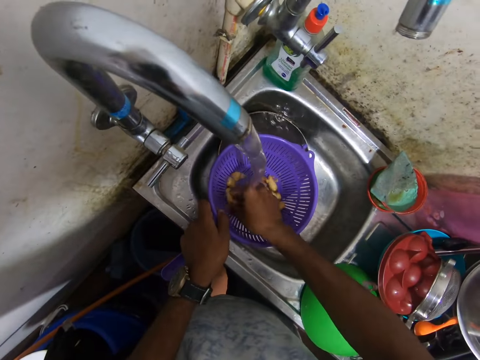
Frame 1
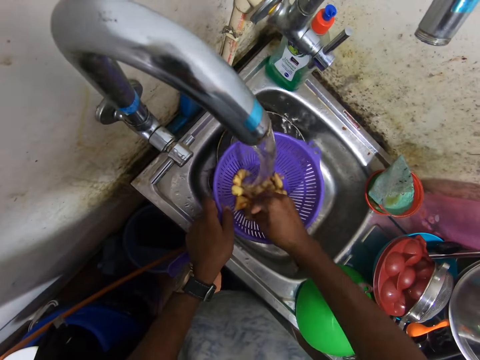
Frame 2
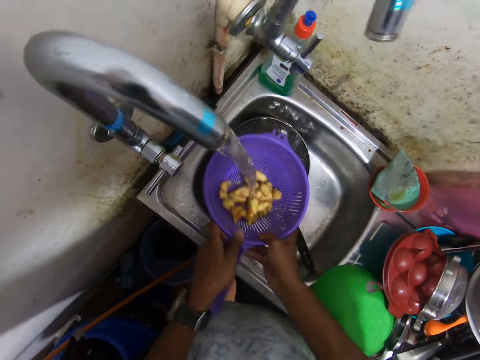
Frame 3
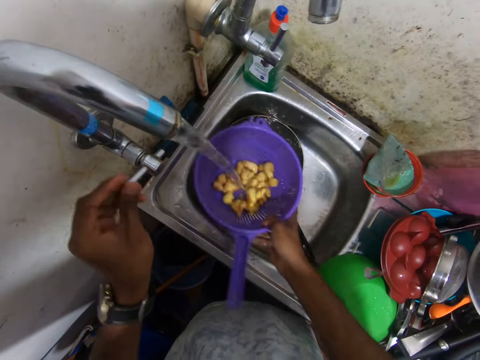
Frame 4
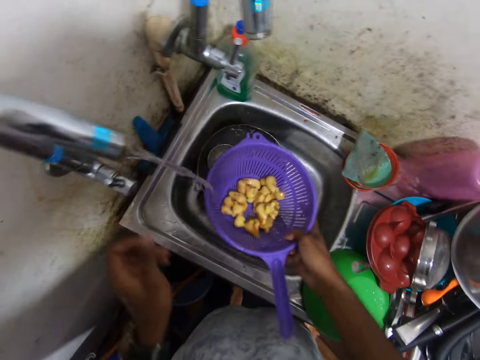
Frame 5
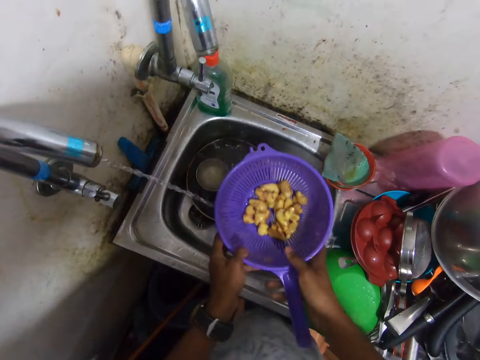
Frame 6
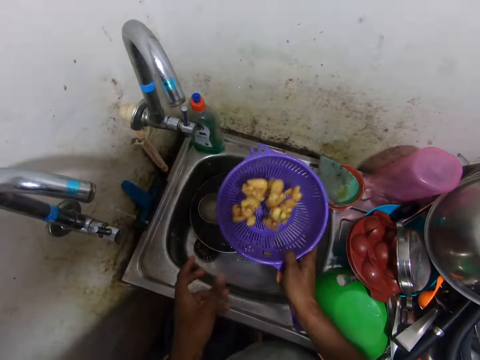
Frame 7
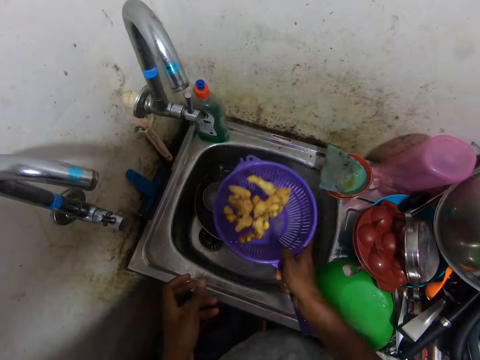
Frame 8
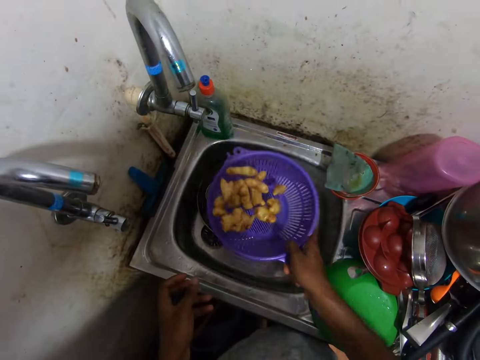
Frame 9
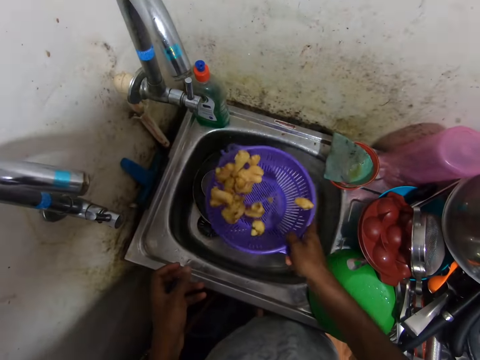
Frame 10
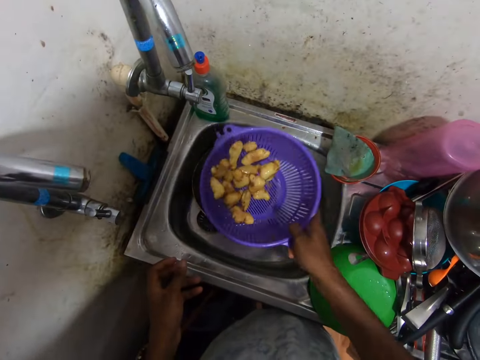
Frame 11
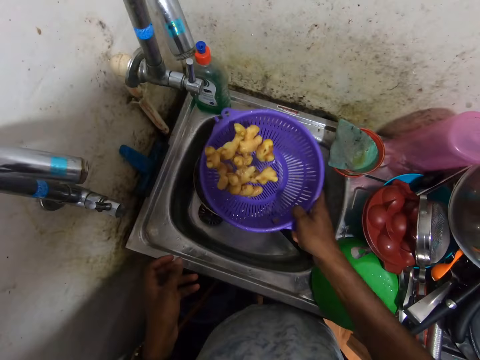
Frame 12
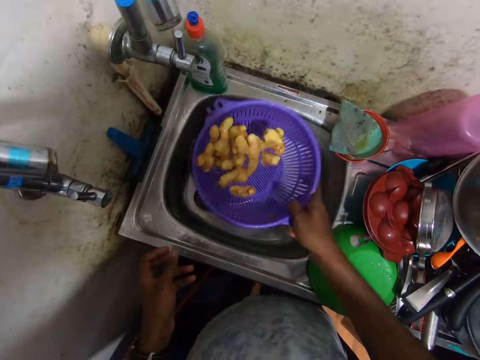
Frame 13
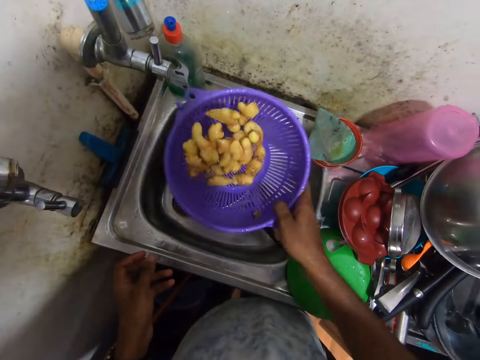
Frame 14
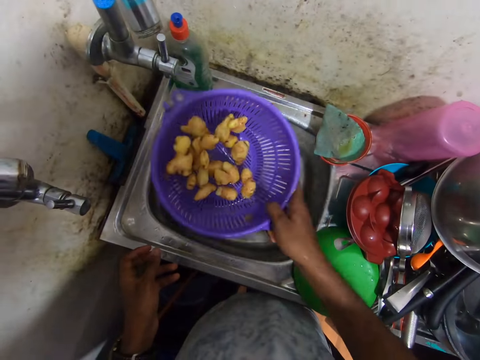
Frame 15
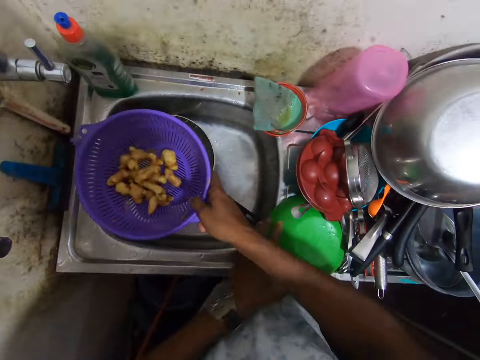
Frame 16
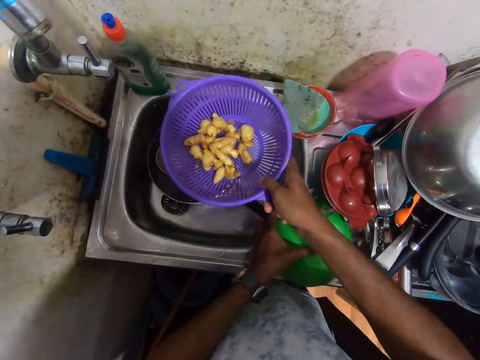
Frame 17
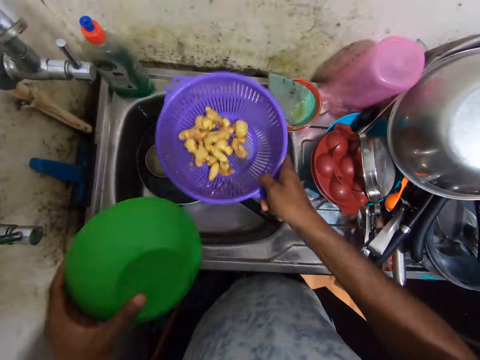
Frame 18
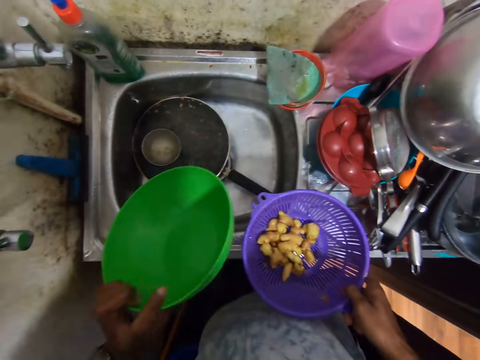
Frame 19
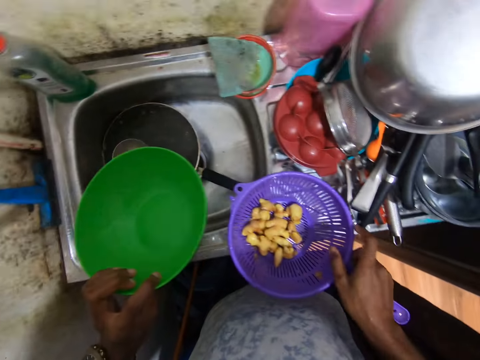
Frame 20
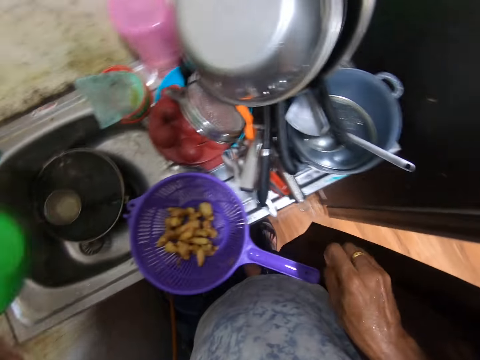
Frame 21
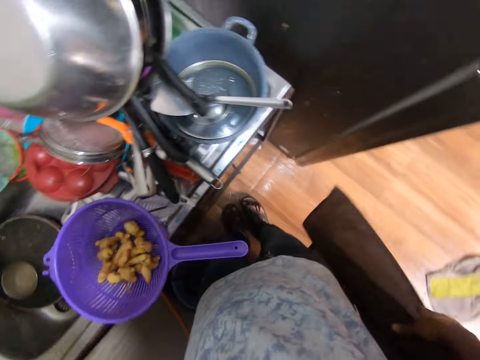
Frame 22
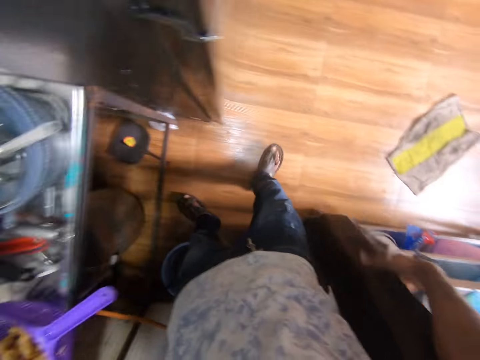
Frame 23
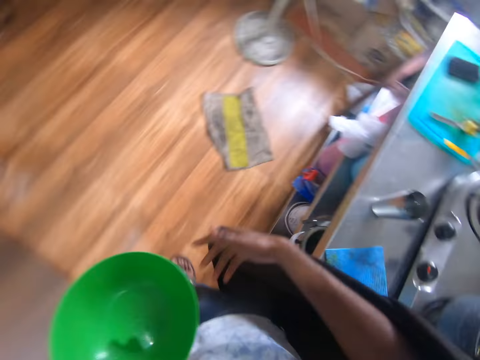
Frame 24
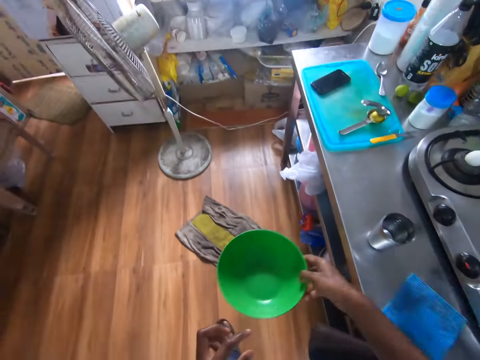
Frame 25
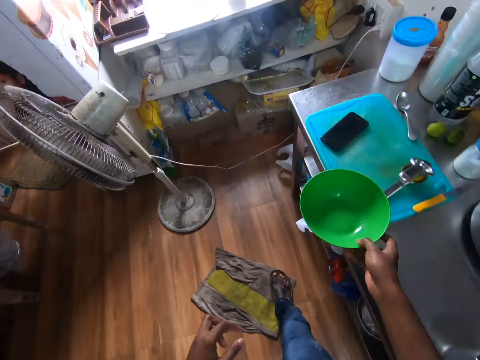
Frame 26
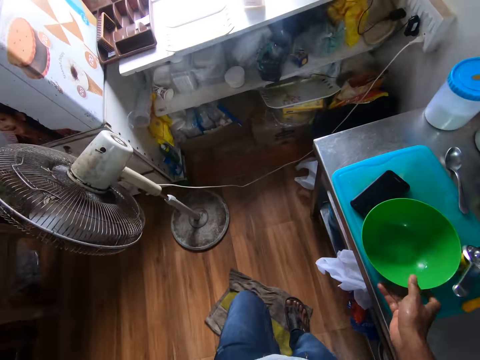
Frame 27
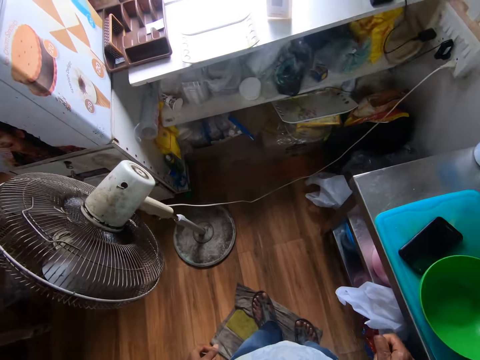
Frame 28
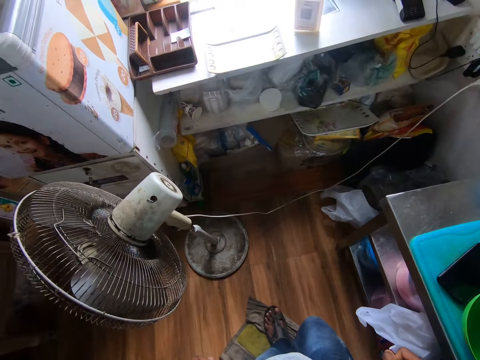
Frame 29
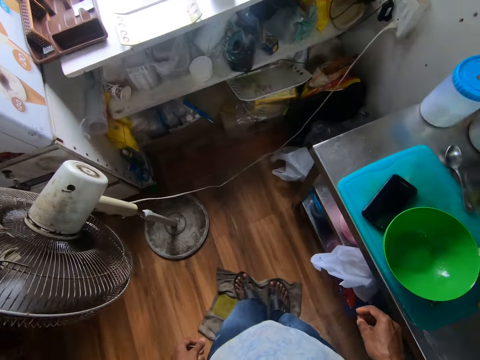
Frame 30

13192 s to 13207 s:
The camera wearer turns off the tap with his left hand. He bounces the gingers in the sieve with his right hand. He picks up the bowl from the sink with his left hand. He puts the sieve on the sink with his right hand. He turns the bowl over with his left hand. He walks. He shifts the curtain with his right hand. He holds the bowl with his right hand. He puts the bowl on the chopping board with his right hand. He wipes his sandals on a cloth on the floor.

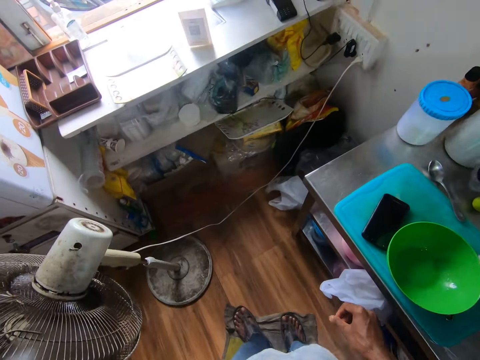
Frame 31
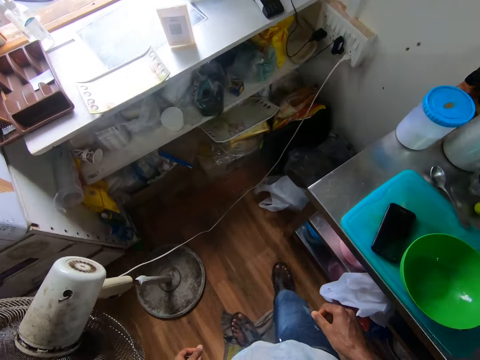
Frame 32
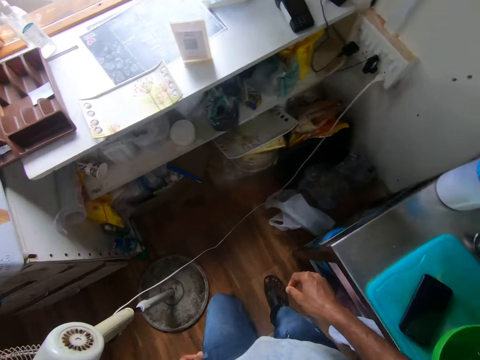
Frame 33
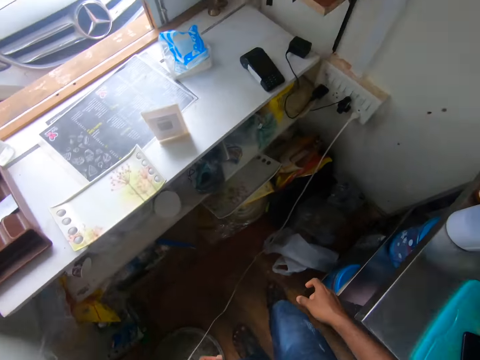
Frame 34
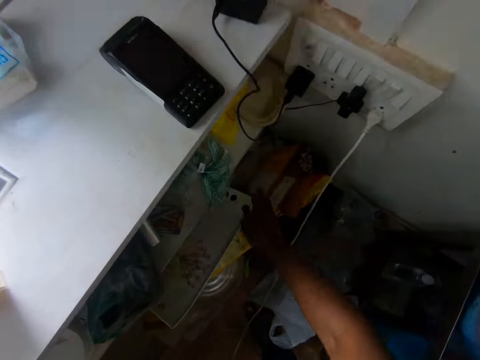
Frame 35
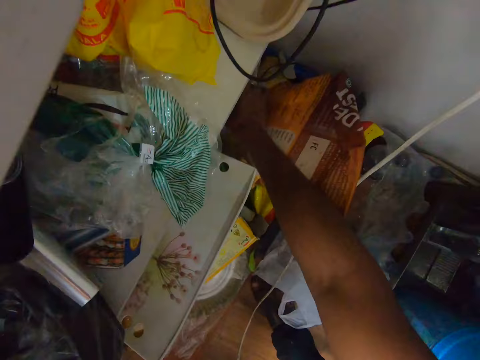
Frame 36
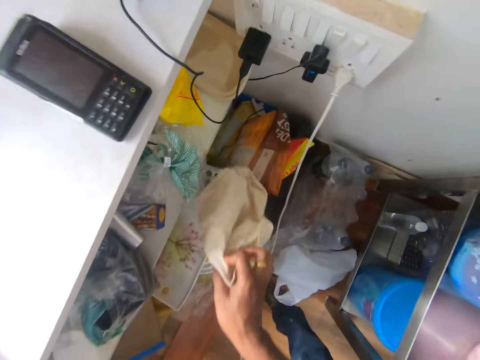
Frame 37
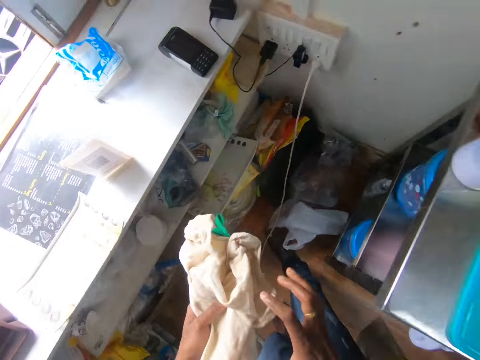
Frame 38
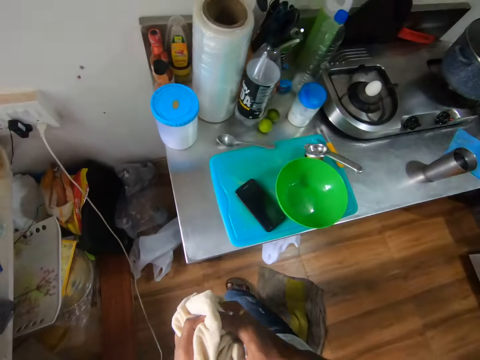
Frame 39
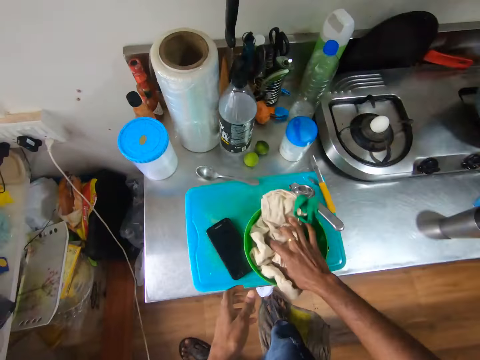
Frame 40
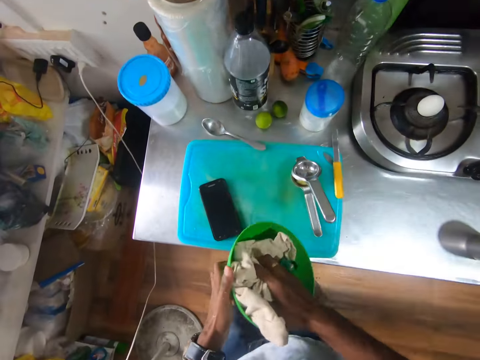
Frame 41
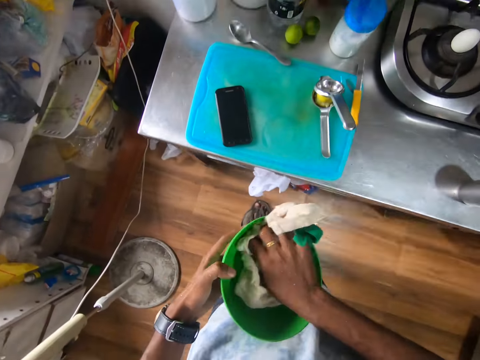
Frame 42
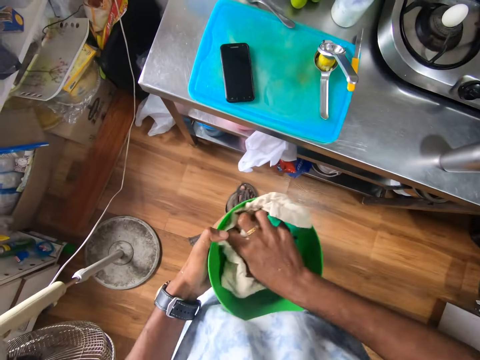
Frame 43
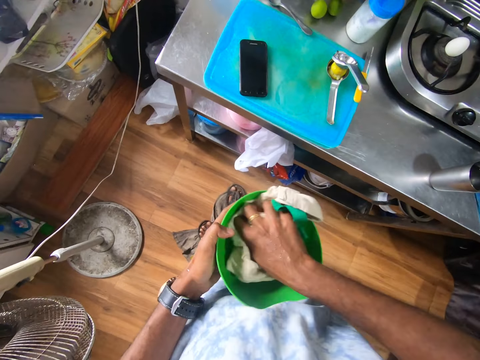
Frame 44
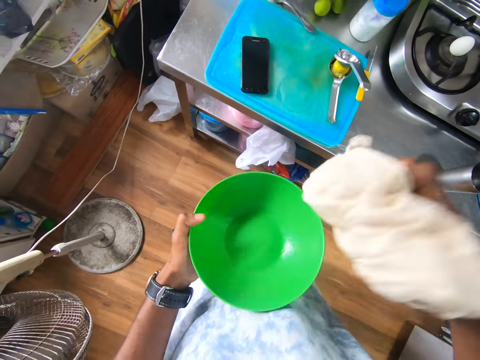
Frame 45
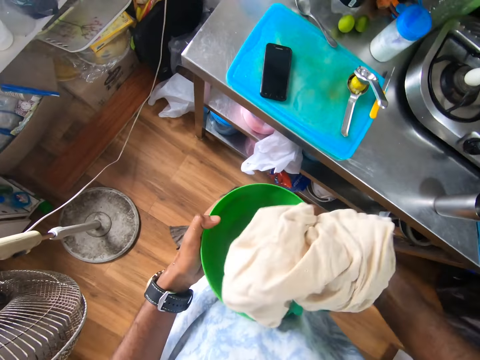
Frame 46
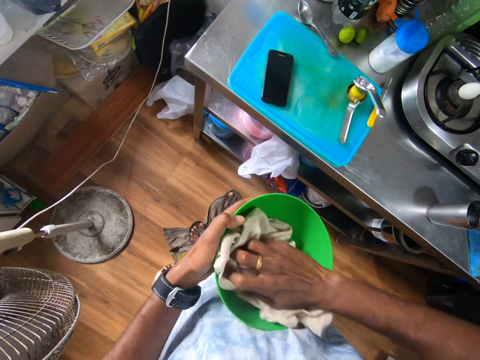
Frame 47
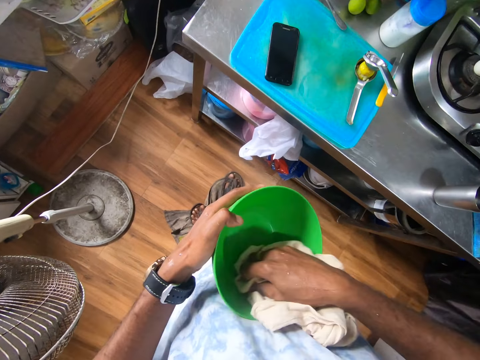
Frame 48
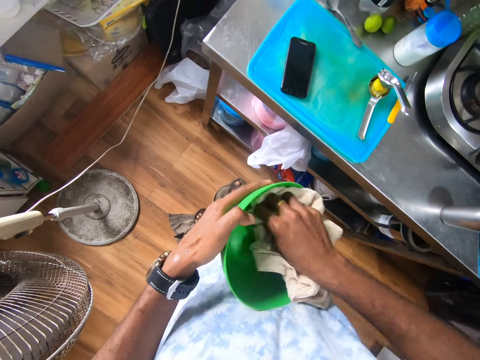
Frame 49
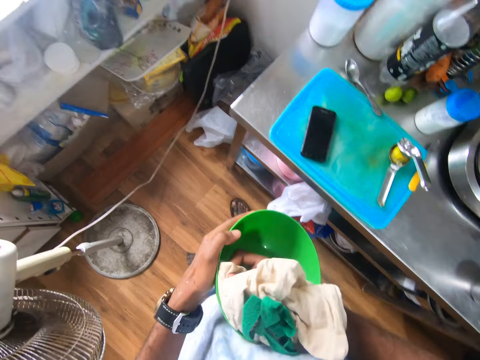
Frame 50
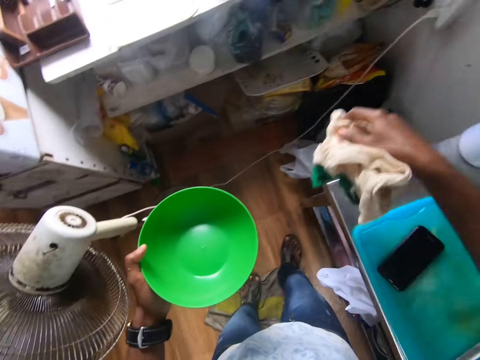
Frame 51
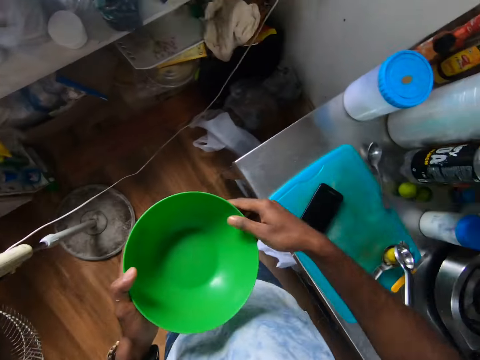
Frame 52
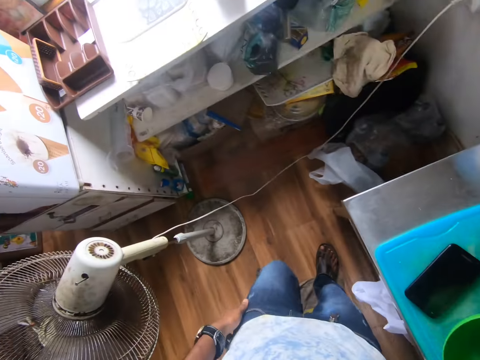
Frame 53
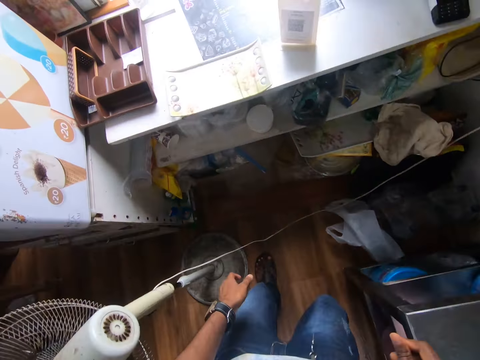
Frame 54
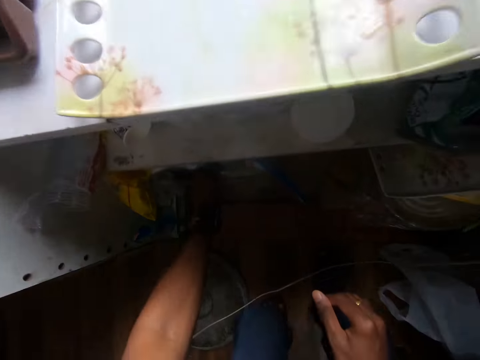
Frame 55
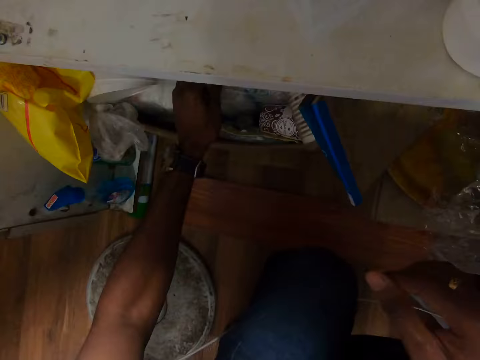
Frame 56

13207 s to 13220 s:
The camera wearer walks. He takes a cloth from a cupboard with his right hand. He holds the cloth with his left hand. He holds the cloth with his right hand. He cleans the bowl with the cloth in his right hand. He picks up the bowl from the chopping board on the table with his left hand. He throws the cloth on the cupboard with his right hand. He holds the bowl with his right hand. He puts the bowl on the chopping board on the table with his right hand. He searches through the shelf. He pulls a serviette pack in the cupboard with his left hand.
